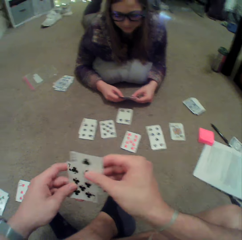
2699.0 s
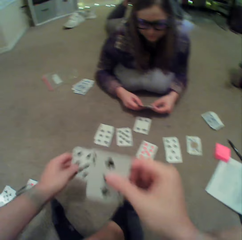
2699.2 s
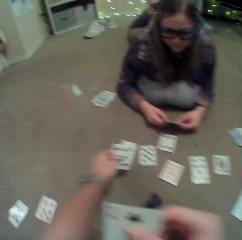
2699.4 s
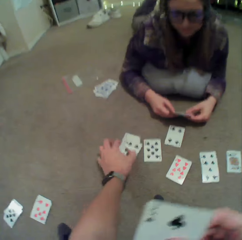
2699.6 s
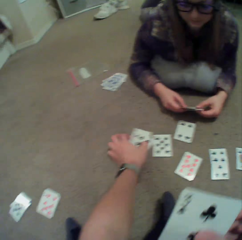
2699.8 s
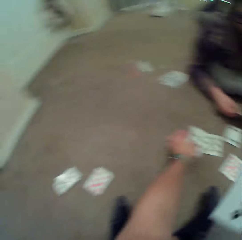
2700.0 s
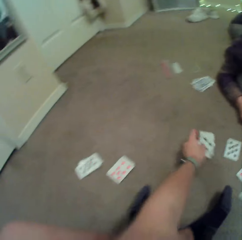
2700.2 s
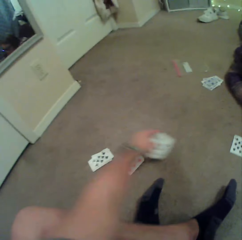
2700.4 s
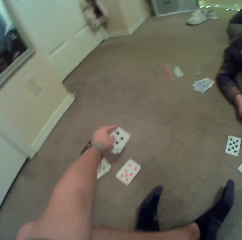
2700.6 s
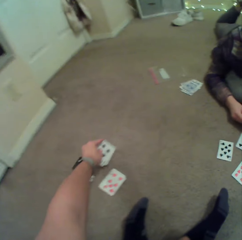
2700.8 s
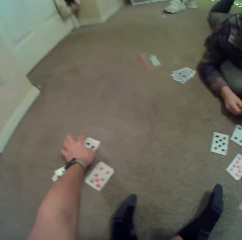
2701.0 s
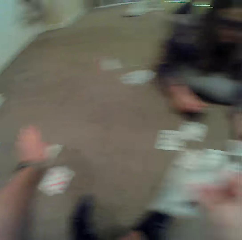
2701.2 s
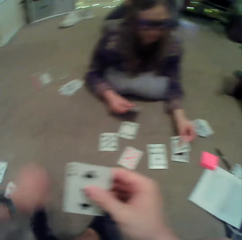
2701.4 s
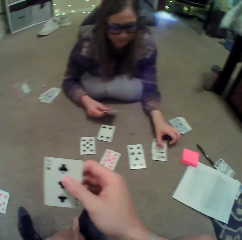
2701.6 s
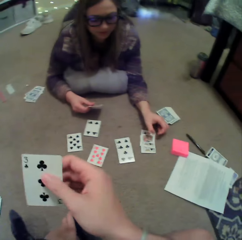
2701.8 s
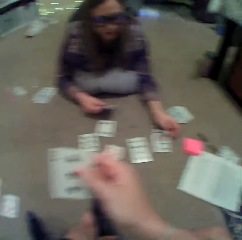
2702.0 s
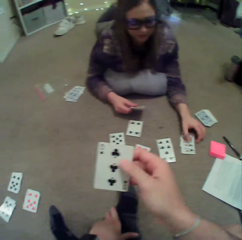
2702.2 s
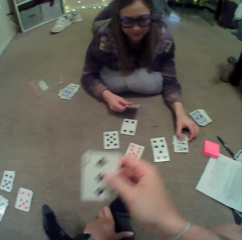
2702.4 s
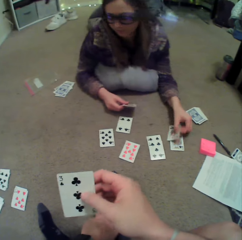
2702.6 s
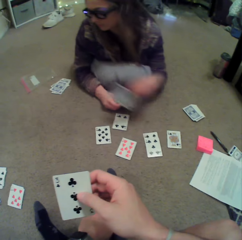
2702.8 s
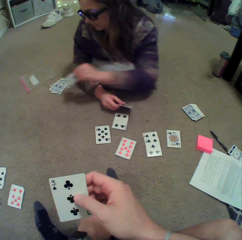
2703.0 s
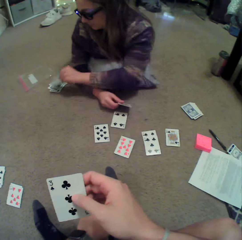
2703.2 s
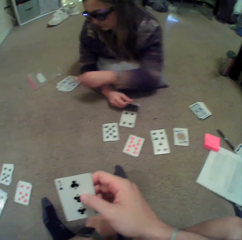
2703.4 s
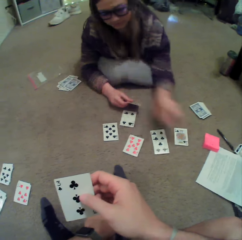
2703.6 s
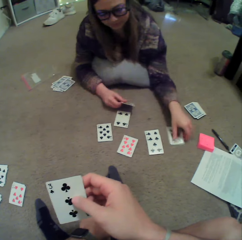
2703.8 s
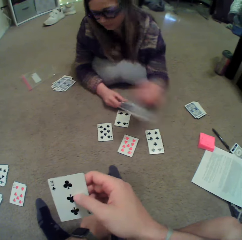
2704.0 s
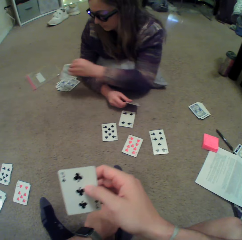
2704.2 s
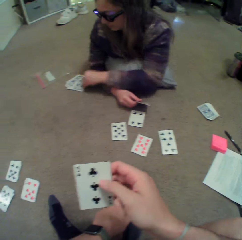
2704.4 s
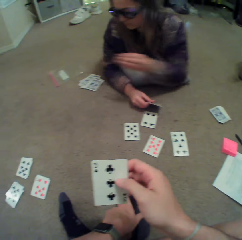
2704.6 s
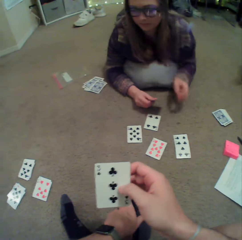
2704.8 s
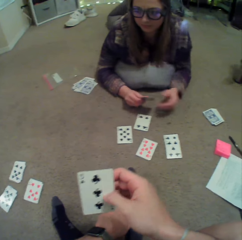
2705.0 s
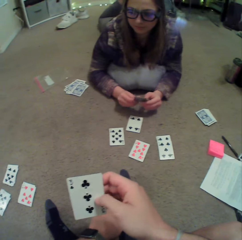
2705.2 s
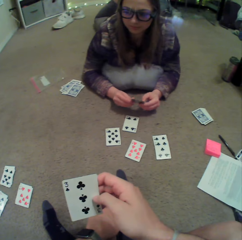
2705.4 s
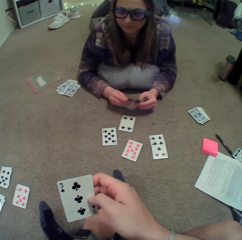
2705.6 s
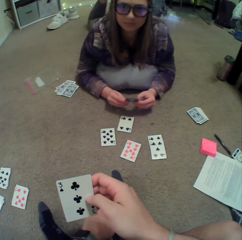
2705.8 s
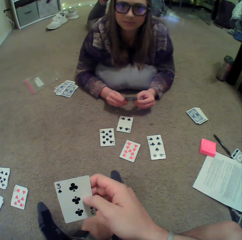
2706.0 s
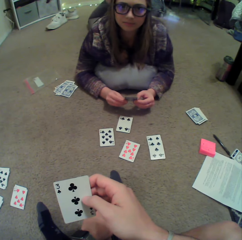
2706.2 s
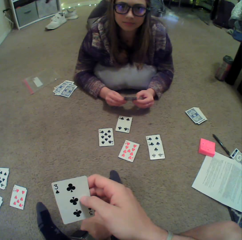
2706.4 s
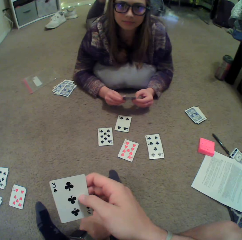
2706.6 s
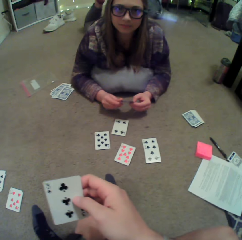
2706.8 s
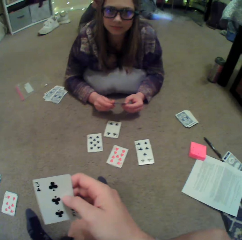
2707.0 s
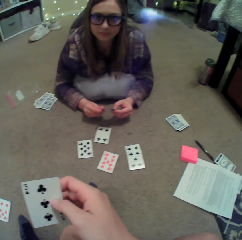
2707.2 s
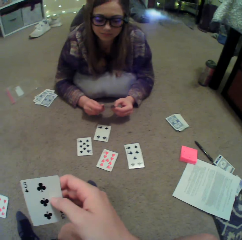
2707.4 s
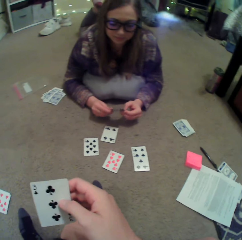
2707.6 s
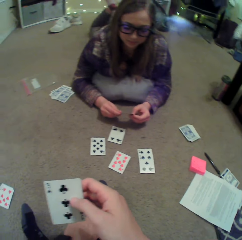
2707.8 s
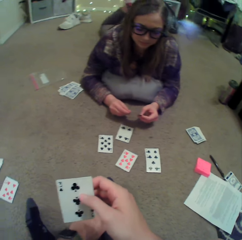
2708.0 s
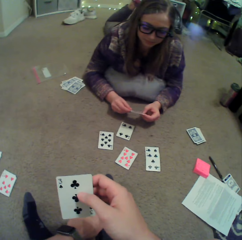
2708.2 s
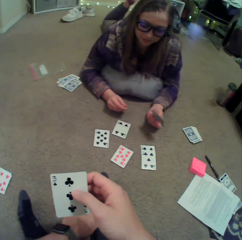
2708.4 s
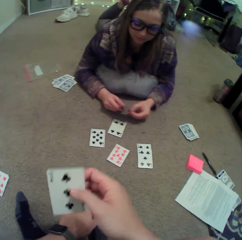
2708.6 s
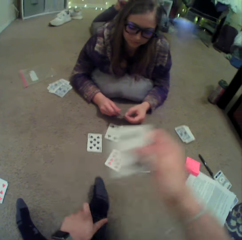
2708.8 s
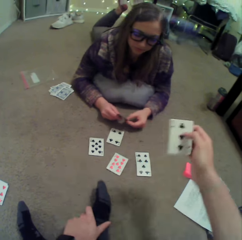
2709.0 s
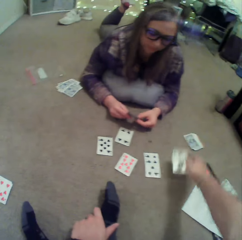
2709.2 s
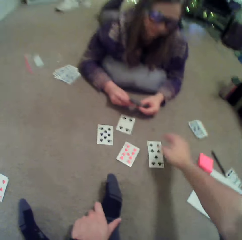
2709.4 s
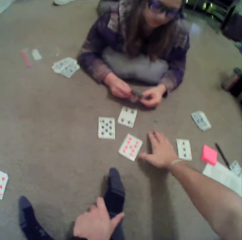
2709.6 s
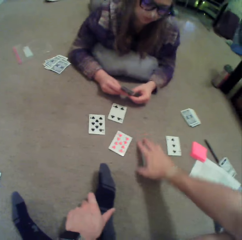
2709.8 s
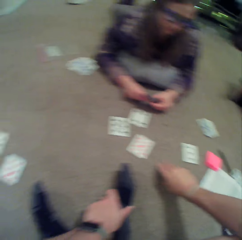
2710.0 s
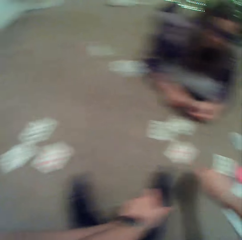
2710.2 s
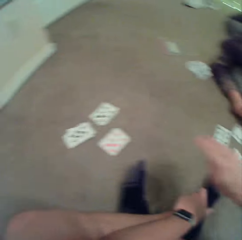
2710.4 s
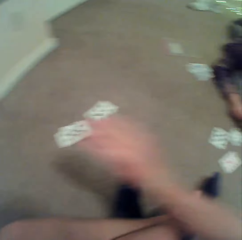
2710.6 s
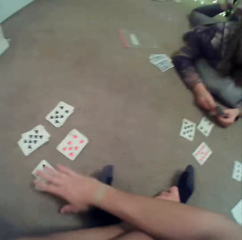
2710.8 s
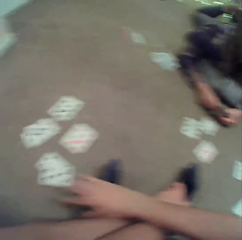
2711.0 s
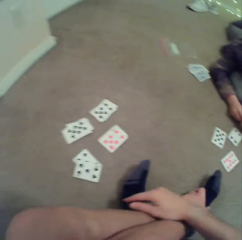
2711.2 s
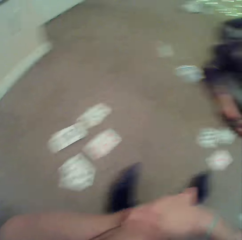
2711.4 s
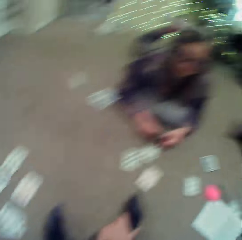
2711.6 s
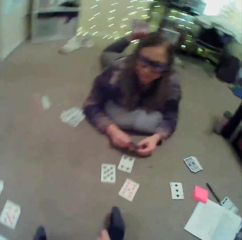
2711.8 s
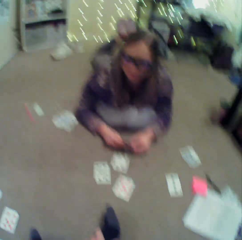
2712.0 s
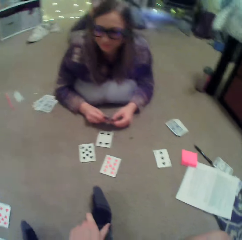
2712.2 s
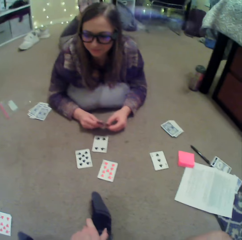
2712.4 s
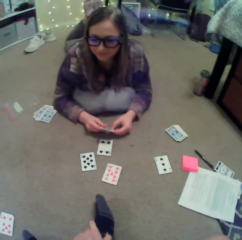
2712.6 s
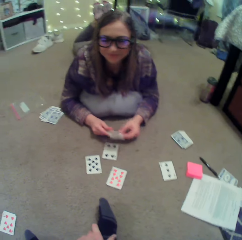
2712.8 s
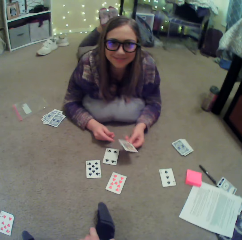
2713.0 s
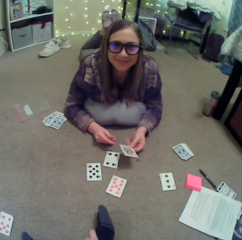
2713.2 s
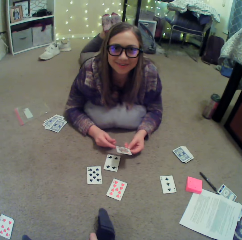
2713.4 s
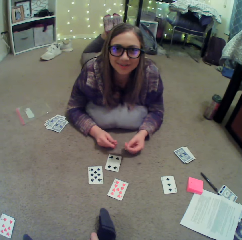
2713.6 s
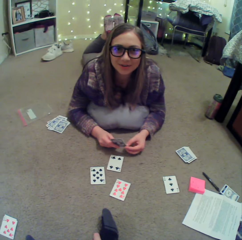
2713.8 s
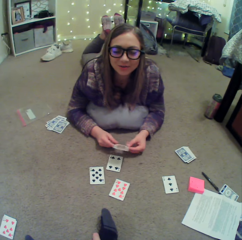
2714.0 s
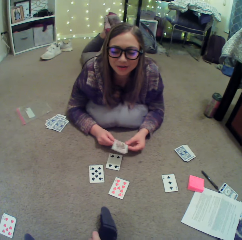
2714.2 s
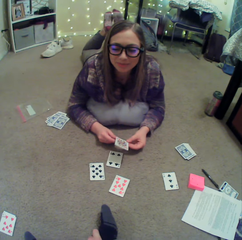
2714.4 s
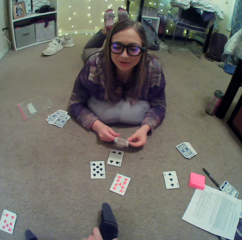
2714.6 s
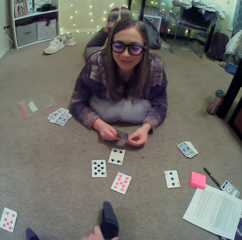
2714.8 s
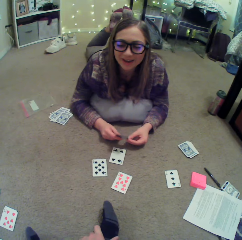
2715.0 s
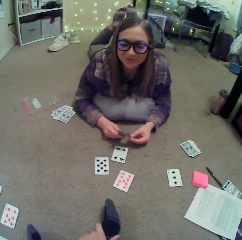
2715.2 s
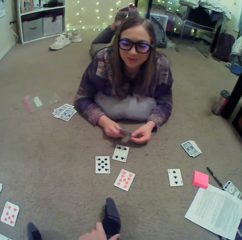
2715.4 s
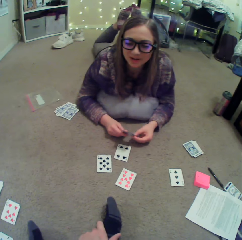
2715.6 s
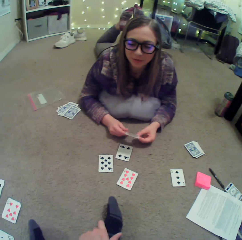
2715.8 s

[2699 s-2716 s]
The camera wearer puts a card on the floor. They move cards on the floor. A person puts a card on the floor, picks cards on the floor, puts cards on the floor, picks cards on the floor and puts cards on the floor. The person converses with the camera wearer and sways a hand. The camera wearer puts a card on the floor. They pick a card on the floor and put a card on the floor. The person converses with the camera wearer. The person interacts with the camera wearer.

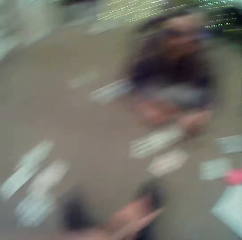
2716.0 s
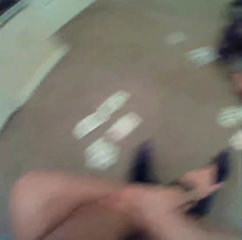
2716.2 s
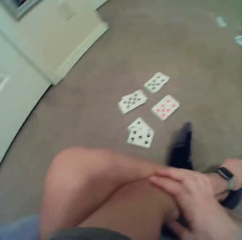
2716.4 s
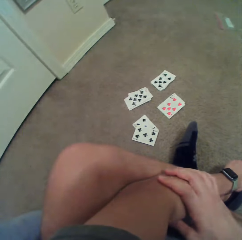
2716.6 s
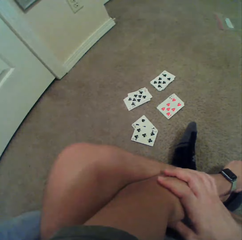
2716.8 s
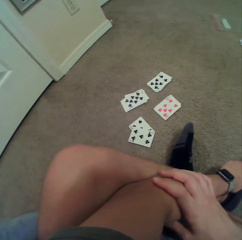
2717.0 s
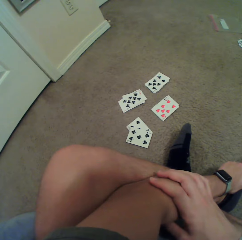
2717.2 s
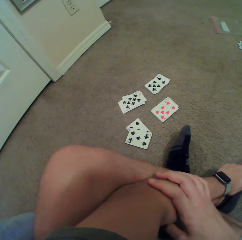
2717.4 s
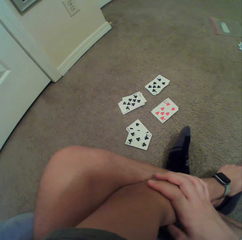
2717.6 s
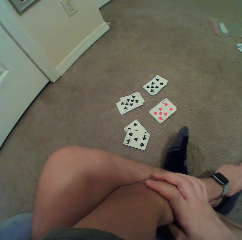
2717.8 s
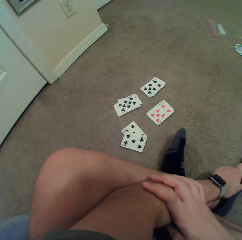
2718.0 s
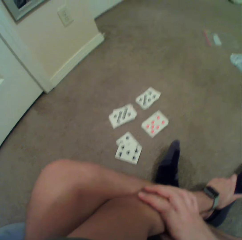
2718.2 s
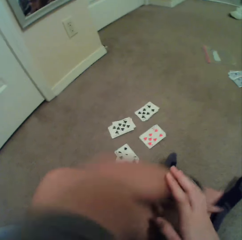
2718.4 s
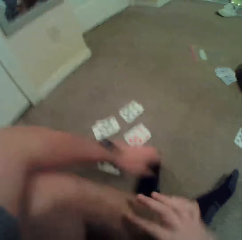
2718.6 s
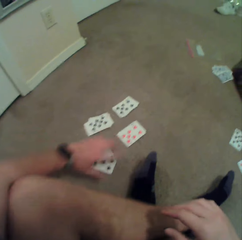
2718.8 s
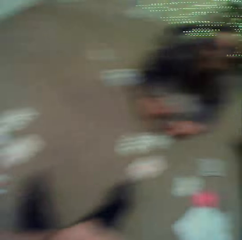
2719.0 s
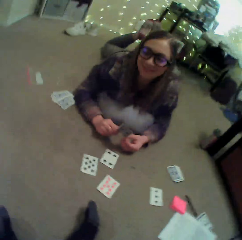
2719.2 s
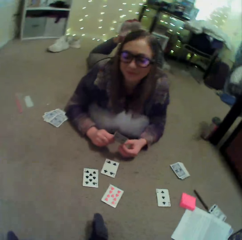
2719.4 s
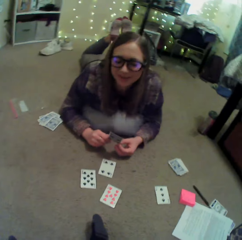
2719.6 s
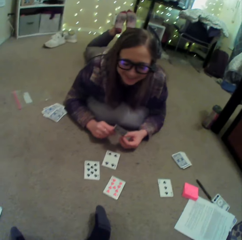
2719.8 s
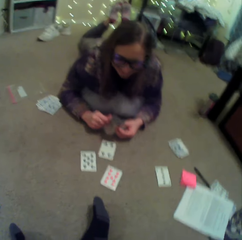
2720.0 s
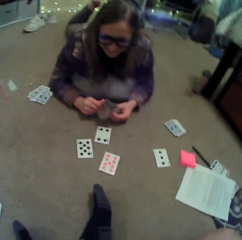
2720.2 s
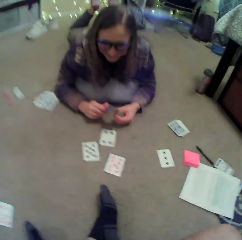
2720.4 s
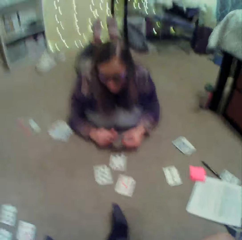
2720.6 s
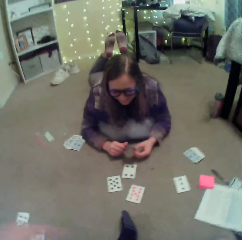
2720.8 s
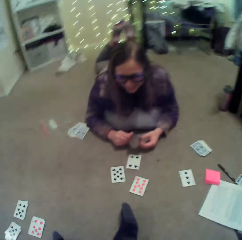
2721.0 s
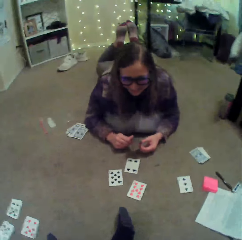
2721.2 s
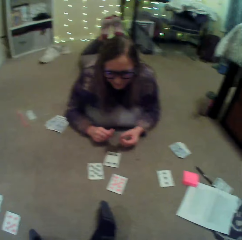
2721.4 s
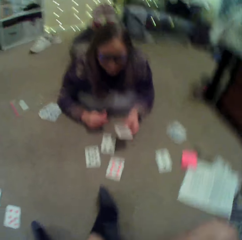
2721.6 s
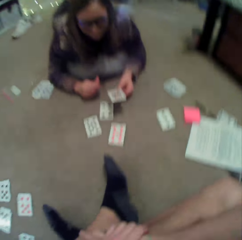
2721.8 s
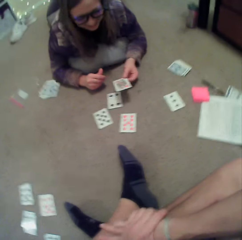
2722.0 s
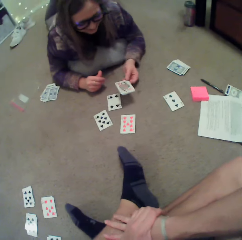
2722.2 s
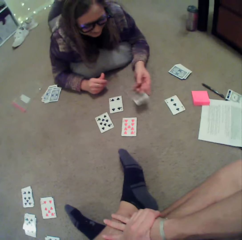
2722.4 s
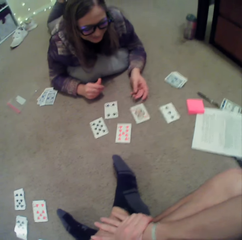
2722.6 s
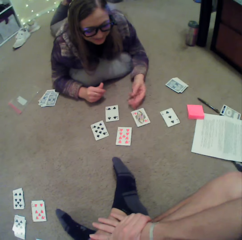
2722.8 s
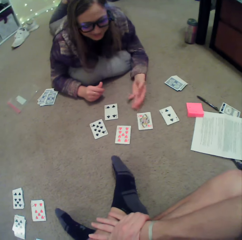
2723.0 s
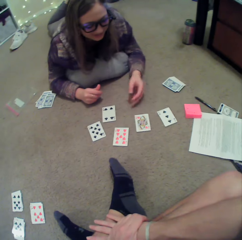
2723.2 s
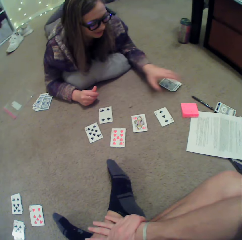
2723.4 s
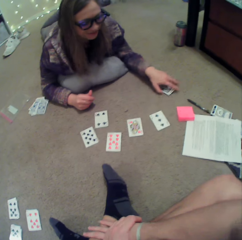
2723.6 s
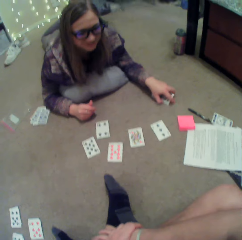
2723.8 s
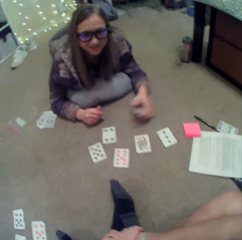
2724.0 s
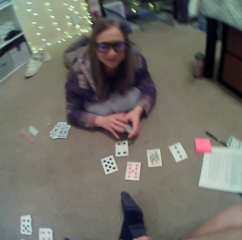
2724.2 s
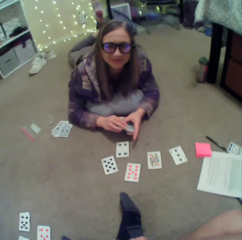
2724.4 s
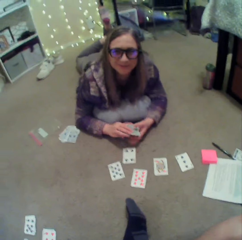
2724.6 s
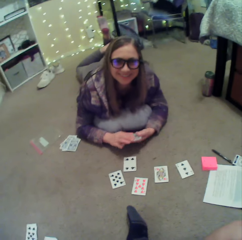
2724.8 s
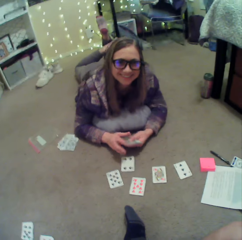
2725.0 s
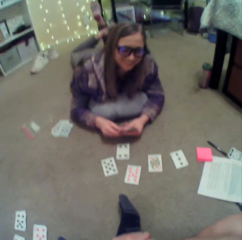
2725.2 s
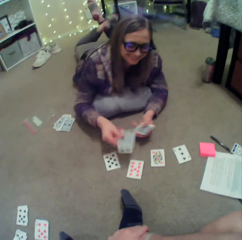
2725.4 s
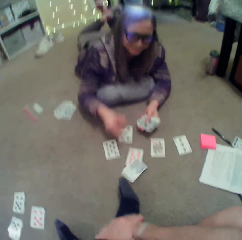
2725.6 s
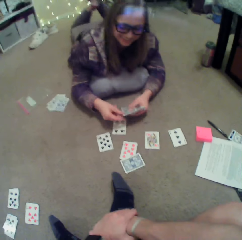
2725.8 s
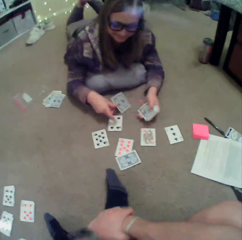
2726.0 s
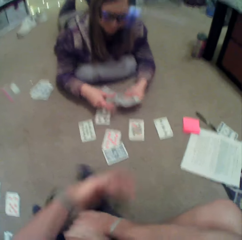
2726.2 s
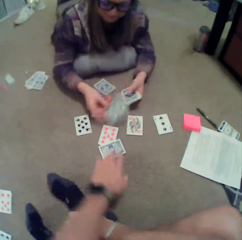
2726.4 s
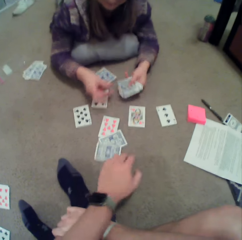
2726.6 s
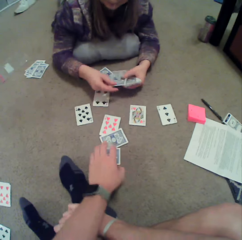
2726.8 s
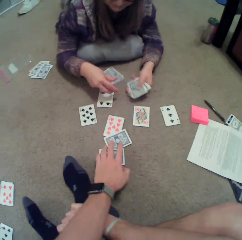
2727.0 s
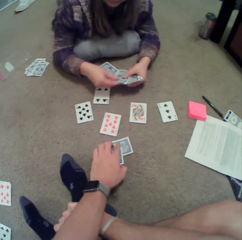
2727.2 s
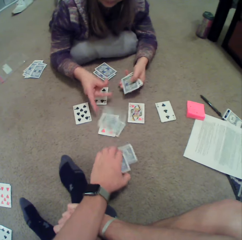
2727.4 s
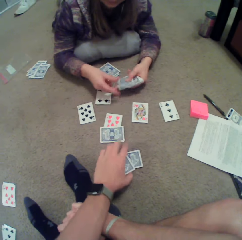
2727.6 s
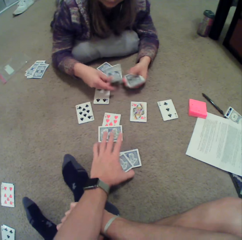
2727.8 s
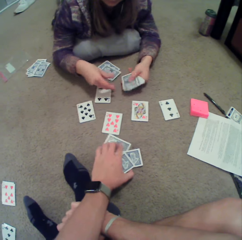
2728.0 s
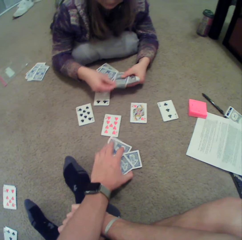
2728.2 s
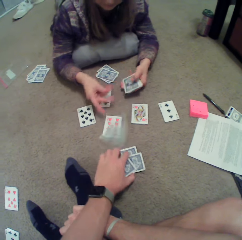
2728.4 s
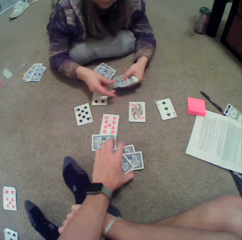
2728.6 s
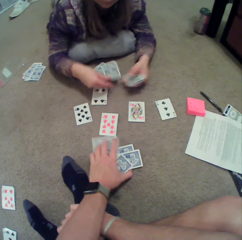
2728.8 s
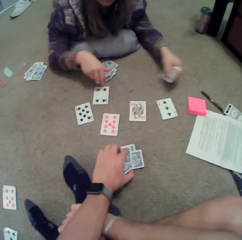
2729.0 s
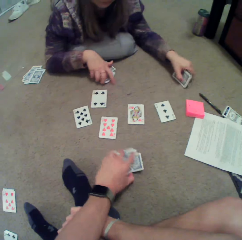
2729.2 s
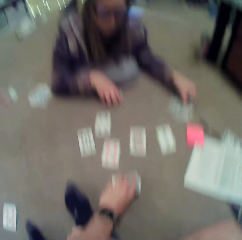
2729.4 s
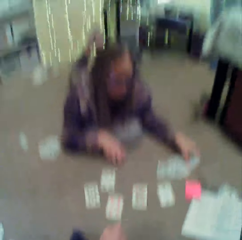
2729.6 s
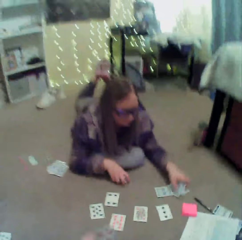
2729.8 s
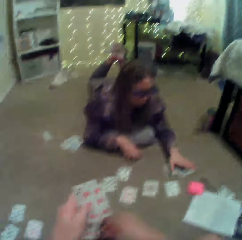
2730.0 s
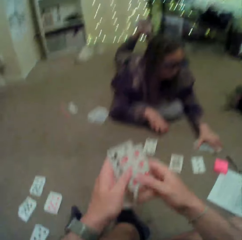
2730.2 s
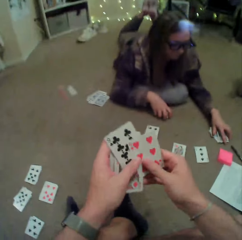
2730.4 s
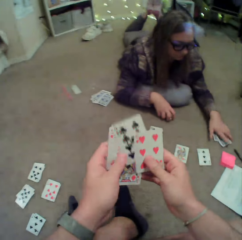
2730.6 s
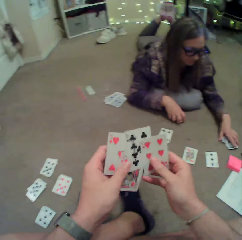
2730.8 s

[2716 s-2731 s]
The camera wearer talks to a woman. He looks at the cards. He moves his hand. The woman puts a card on the floor and pushes the card. The woman picks cards from the floor and distributes the cards. The camera wearer throws the cards down. He picks the cards. The woman puts down the cards.
